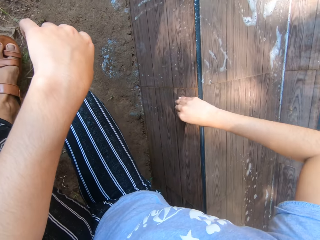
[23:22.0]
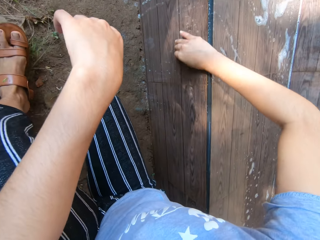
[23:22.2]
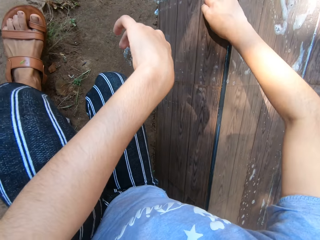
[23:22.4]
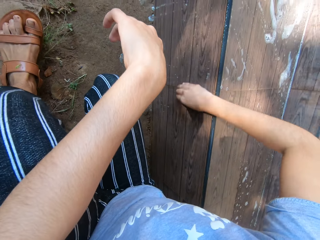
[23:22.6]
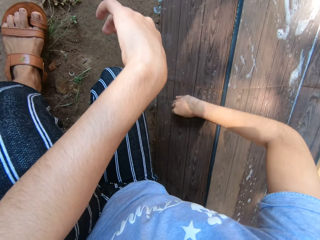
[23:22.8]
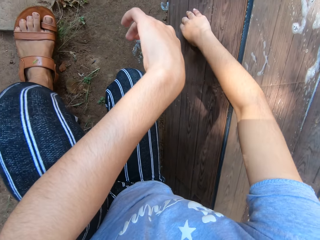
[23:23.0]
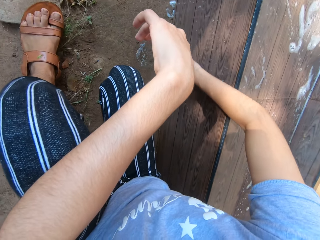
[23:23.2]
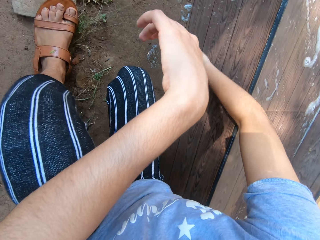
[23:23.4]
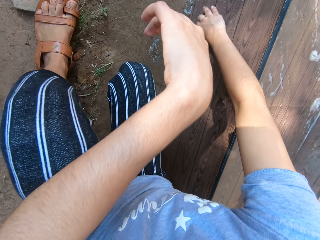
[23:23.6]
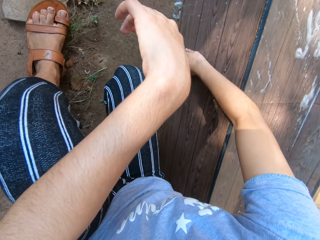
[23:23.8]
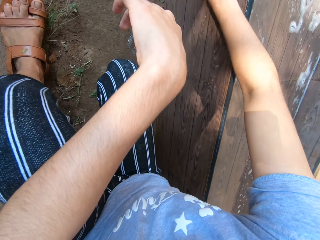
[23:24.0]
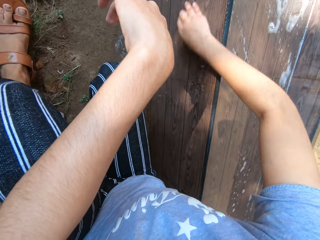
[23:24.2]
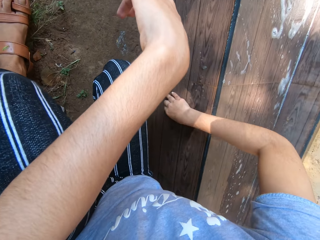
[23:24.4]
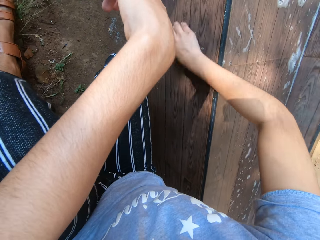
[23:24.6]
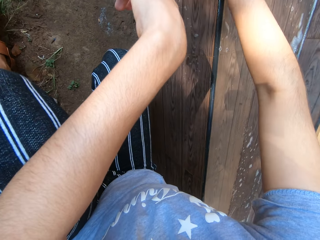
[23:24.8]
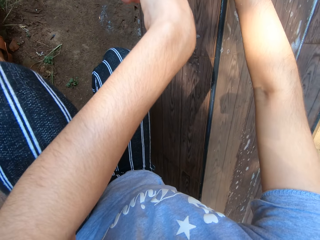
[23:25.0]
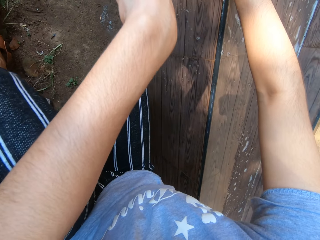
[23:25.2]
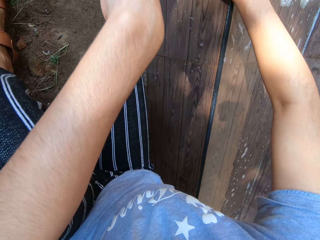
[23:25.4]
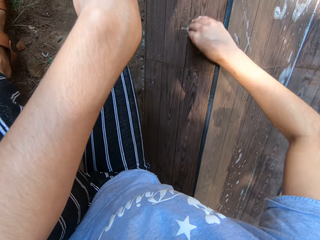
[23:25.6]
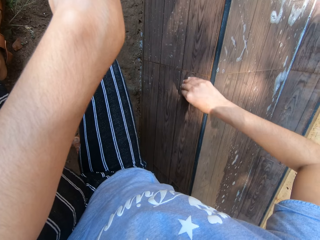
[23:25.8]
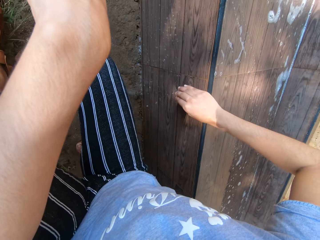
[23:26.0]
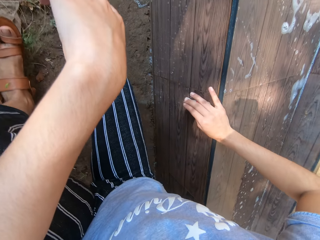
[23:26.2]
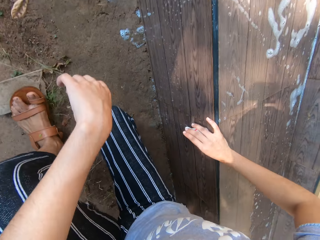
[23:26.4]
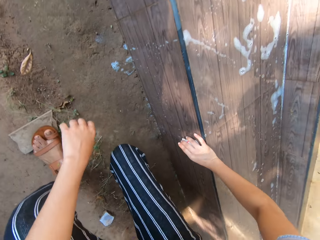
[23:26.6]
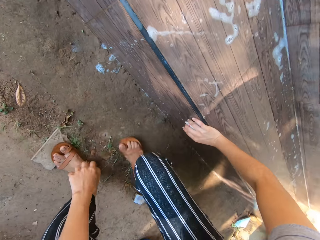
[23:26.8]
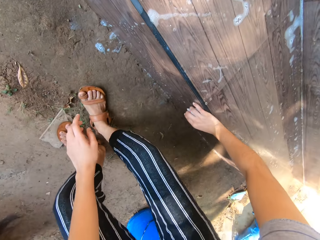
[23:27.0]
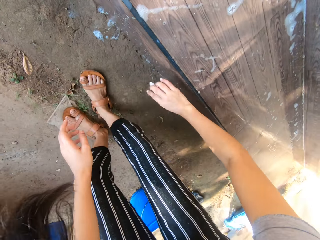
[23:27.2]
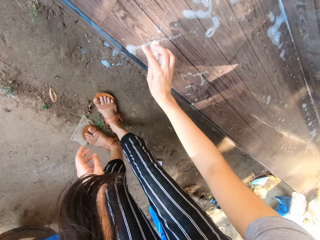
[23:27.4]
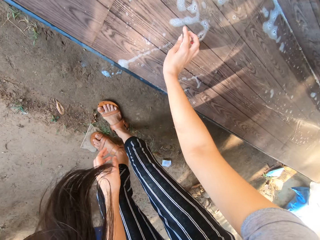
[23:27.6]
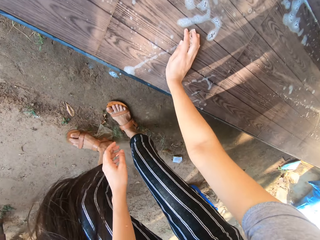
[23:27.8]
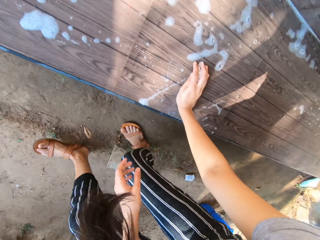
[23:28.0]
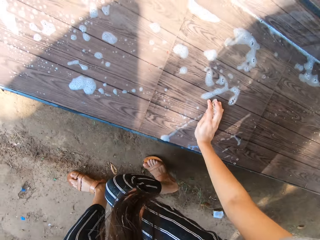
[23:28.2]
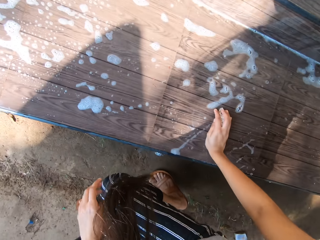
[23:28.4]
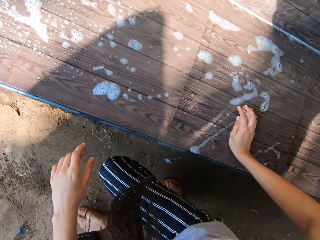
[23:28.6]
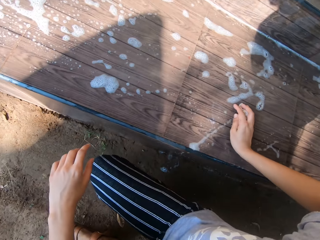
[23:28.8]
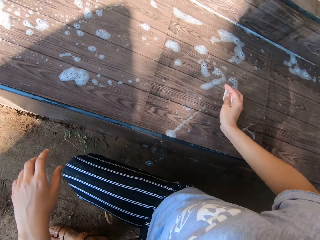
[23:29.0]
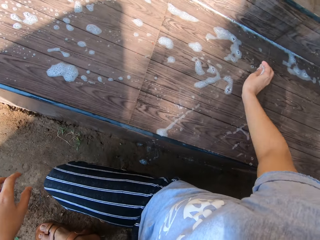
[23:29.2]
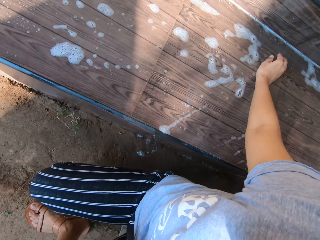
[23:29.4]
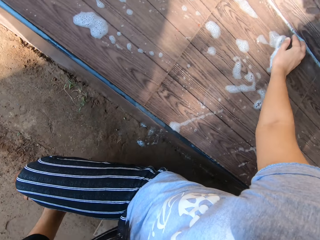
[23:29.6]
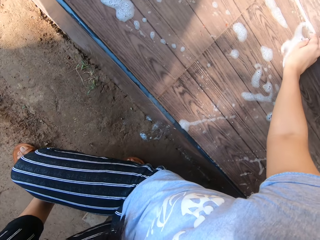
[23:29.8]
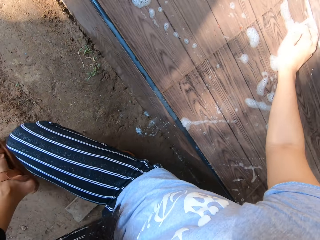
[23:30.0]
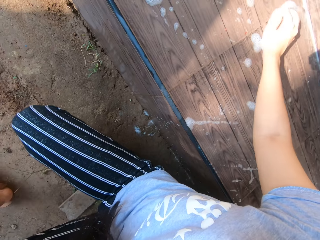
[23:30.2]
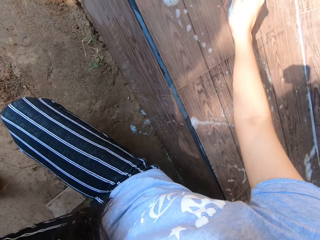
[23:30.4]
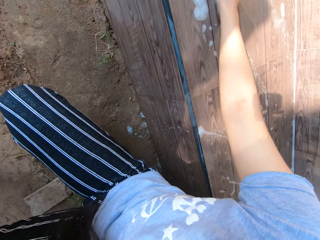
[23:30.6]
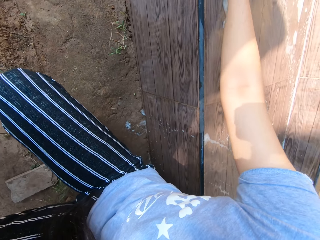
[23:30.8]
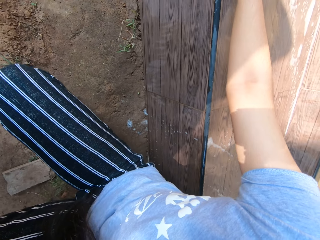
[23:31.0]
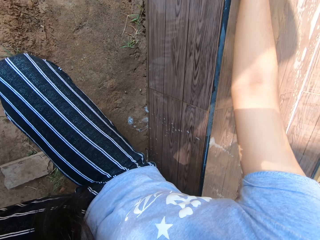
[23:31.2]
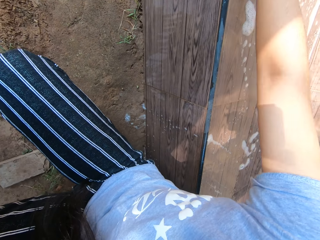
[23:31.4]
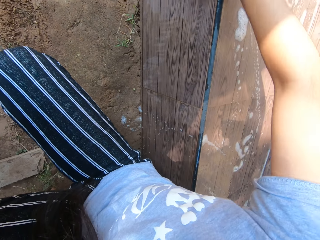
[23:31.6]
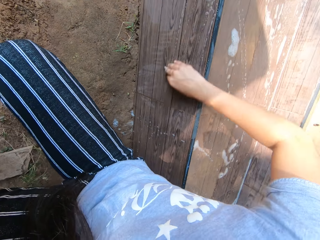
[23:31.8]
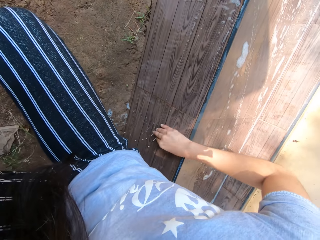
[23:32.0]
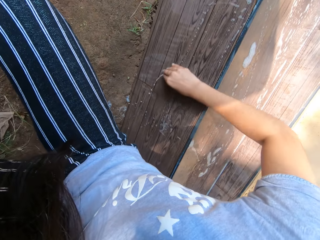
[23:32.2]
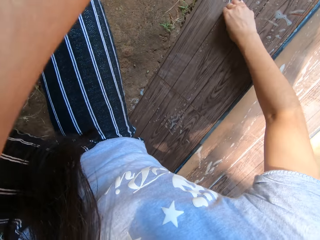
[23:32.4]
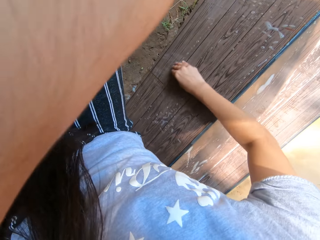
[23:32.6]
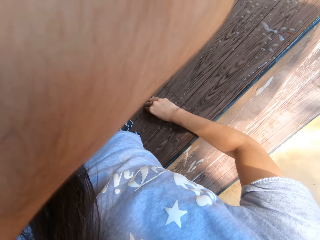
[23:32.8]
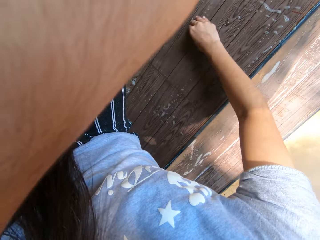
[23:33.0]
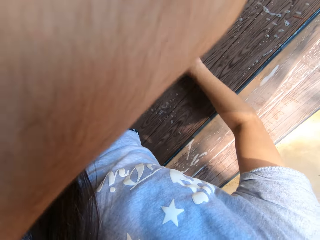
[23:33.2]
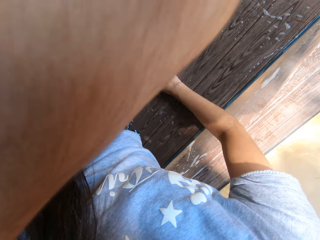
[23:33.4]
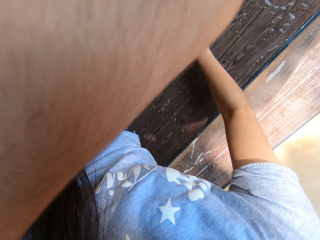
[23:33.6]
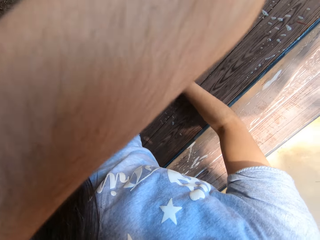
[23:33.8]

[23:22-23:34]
The camera wearer stands up. She places her right hand on the seat. She bends down. She cleans the seat with the cloth in her right hand.

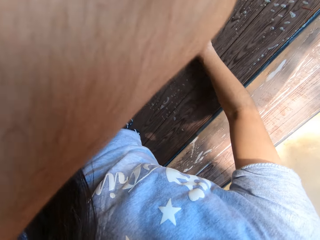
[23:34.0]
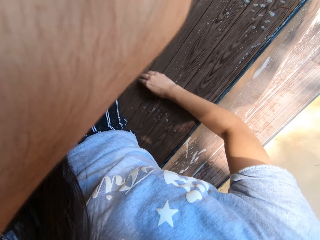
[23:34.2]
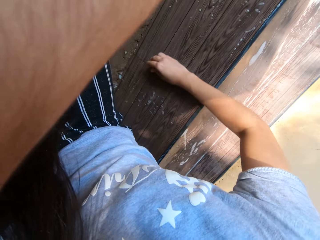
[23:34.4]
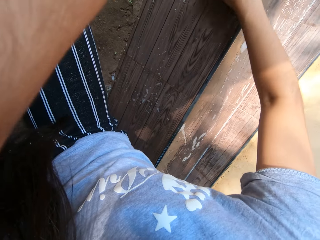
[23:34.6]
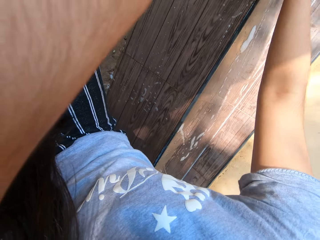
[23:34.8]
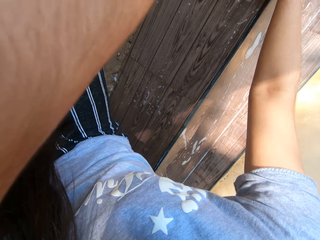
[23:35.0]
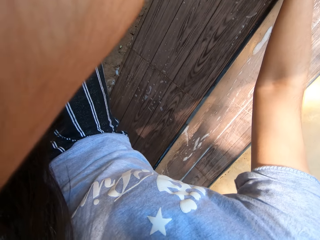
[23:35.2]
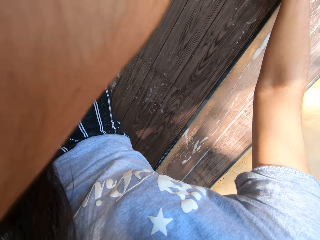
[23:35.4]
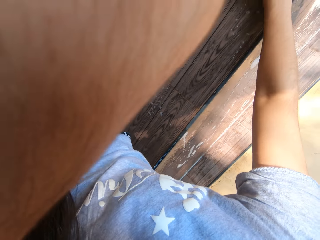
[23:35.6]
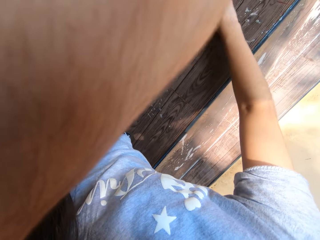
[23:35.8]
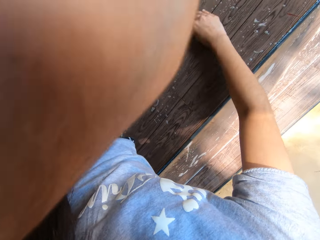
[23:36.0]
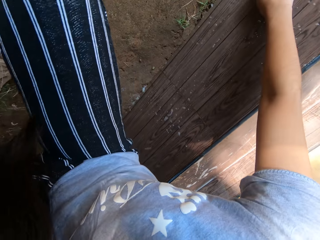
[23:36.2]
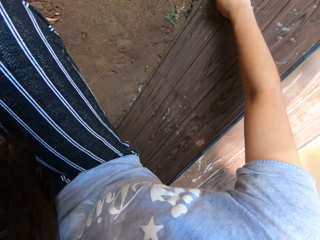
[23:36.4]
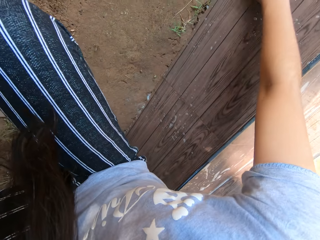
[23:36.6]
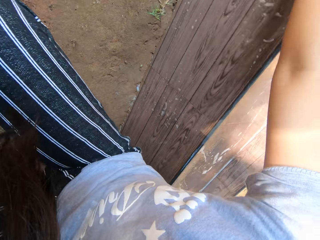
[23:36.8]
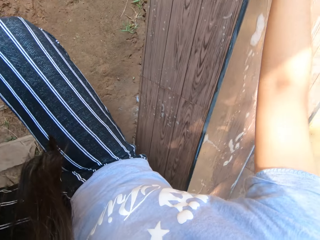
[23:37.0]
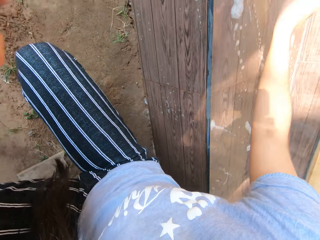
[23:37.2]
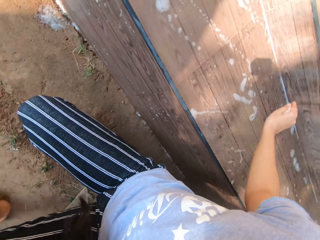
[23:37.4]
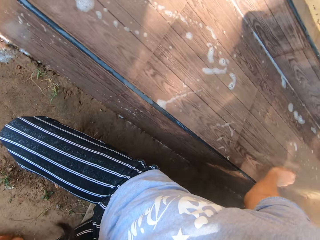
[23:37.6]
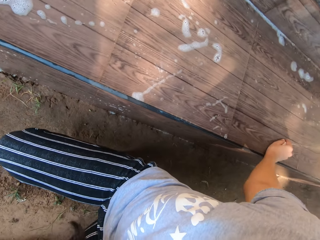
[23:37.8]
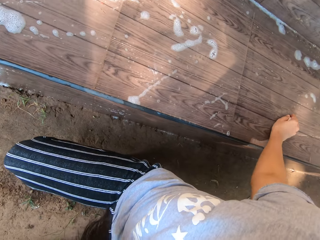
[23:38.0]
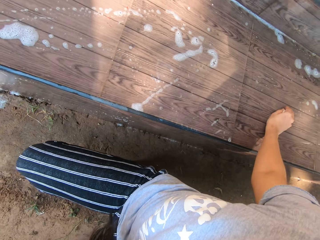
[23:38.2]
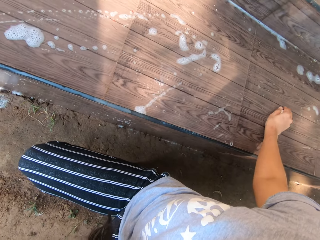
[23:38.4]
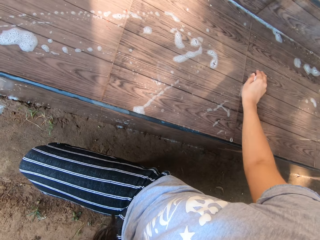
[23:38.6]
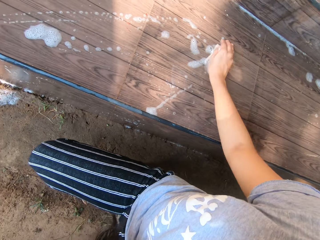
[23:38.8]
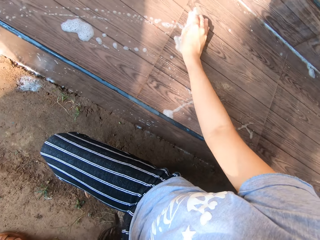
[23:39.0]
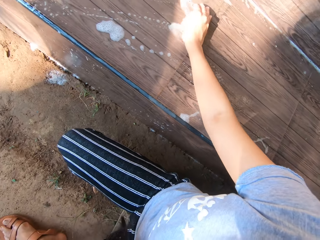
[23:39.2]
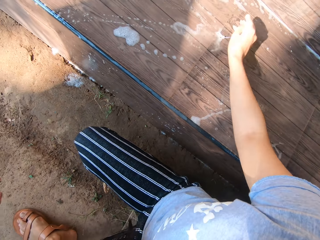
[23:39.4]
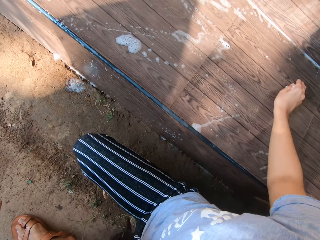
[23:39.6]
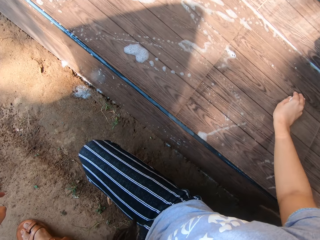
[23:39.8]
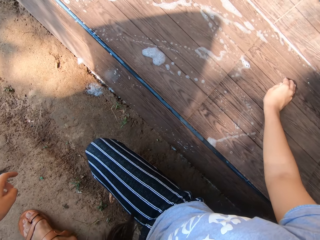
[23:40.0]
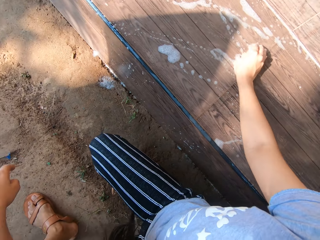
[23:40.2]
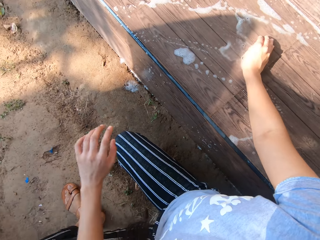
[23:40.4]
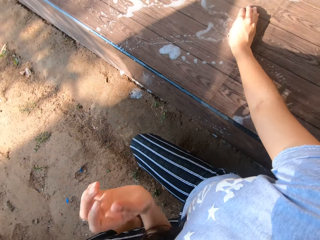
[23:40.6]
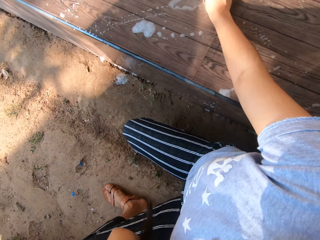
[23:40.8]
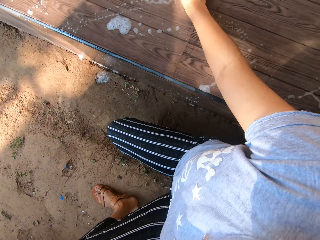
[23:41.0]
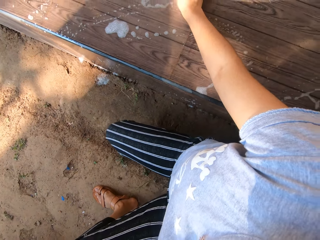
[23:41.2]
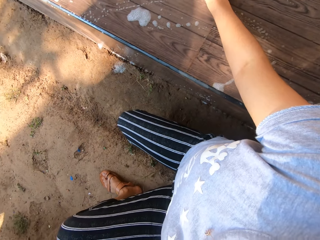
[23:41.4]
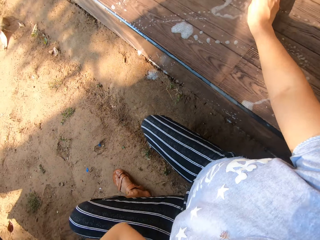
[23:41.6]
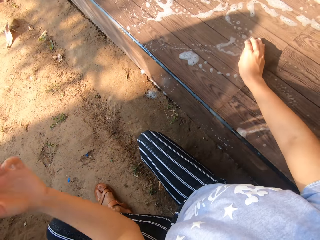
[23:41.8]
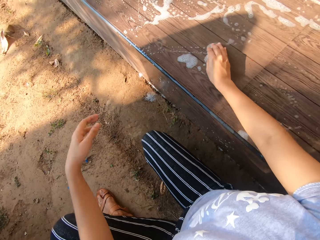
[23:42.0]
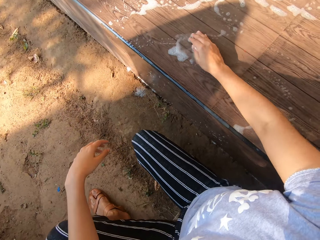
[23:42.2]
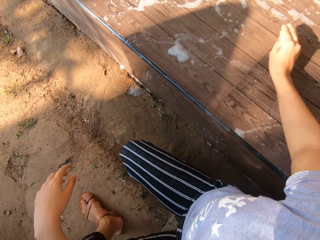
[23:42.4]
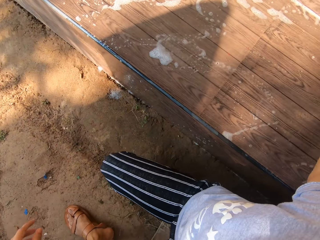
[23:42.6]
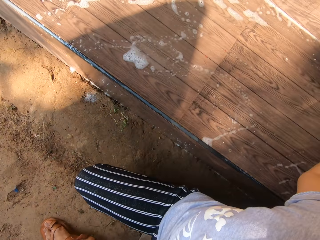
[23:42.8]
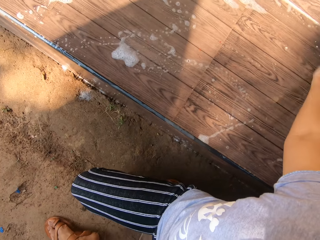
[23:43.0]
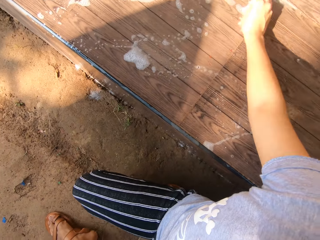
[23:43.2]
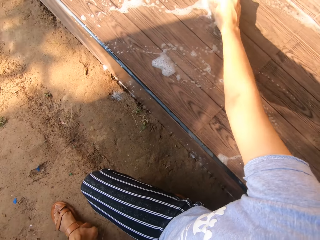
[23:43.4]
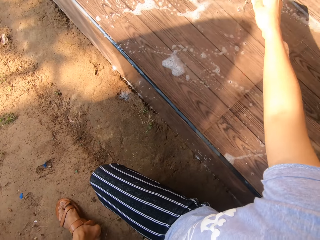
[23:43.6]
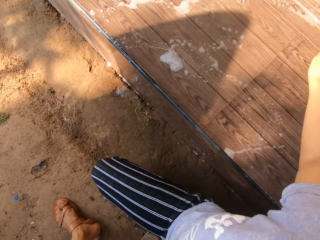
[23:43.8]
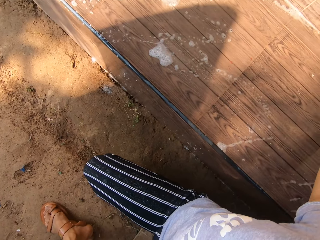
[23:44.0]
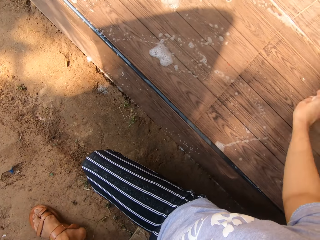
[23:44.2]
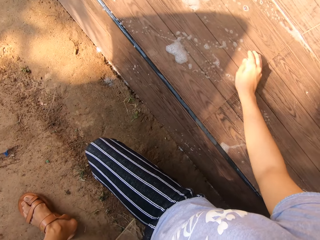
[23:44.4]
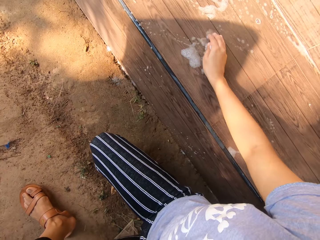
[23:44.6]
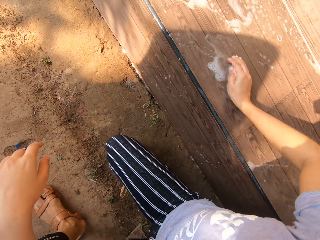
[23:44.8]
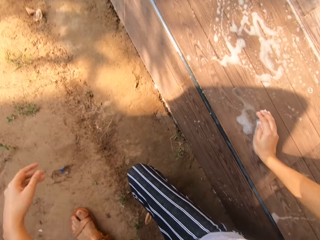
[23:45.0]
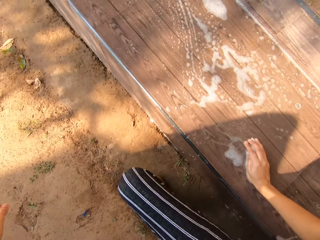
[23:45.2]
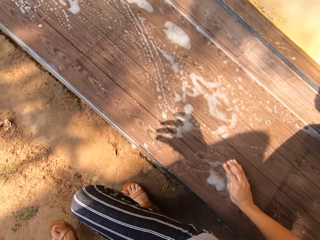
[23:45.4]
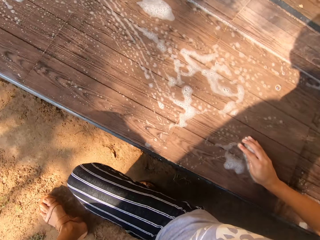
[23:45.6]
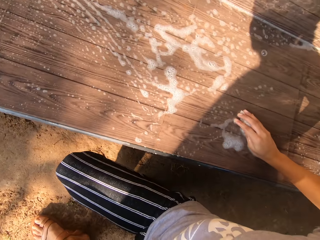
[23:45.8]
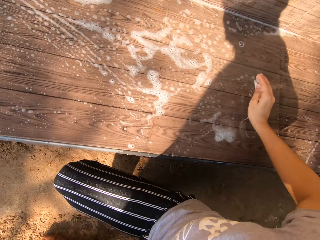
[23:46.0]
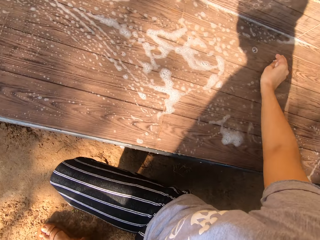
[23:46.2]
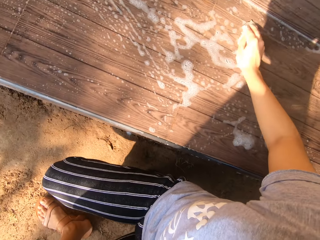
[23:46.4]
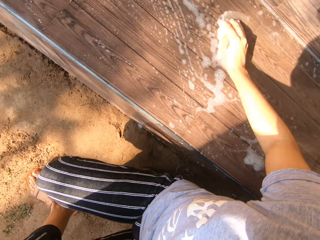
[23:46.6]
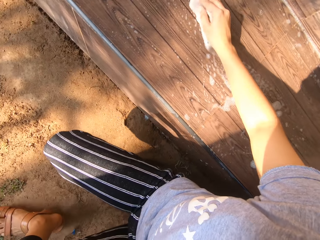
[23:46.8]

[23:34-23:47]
The camera wearer moves herself slightly forward. She cleans the seat with the cloth in her right hand.
